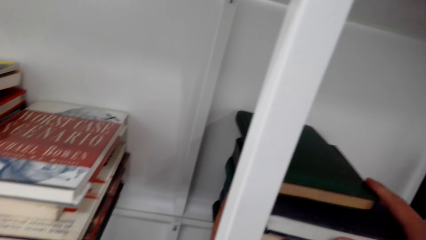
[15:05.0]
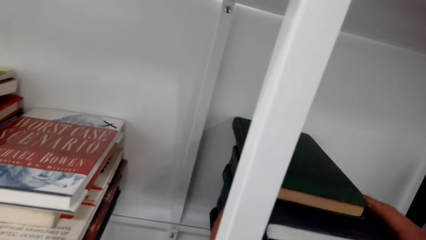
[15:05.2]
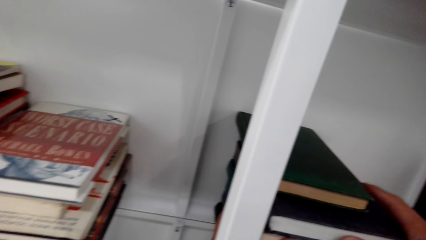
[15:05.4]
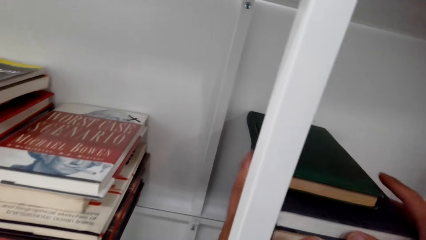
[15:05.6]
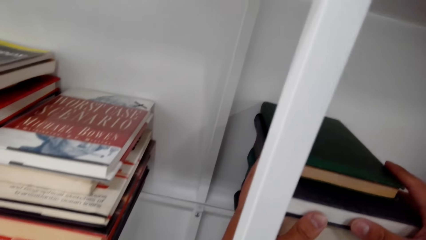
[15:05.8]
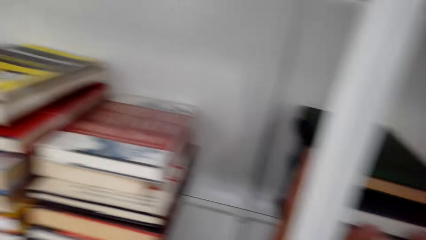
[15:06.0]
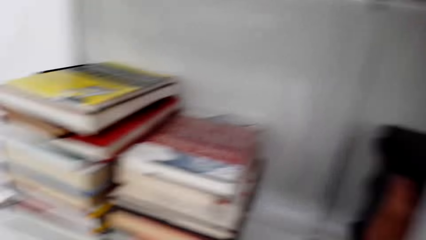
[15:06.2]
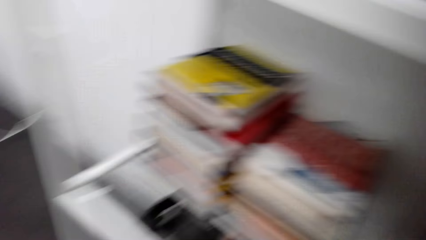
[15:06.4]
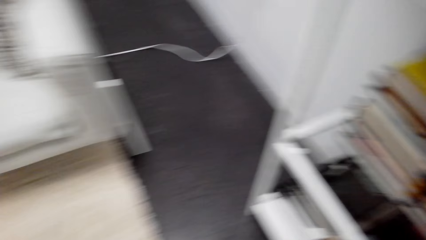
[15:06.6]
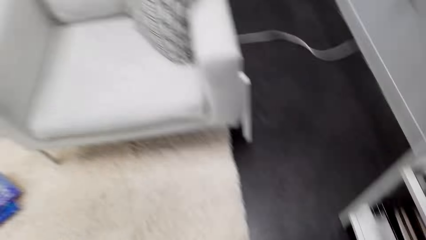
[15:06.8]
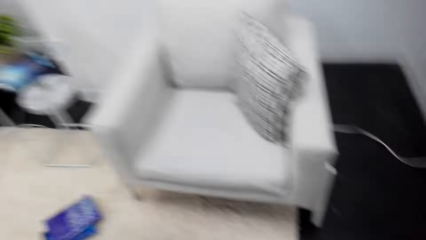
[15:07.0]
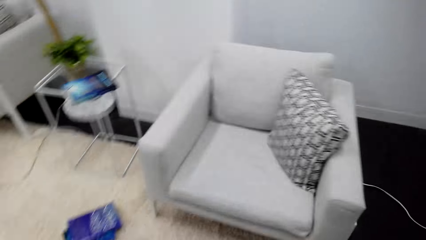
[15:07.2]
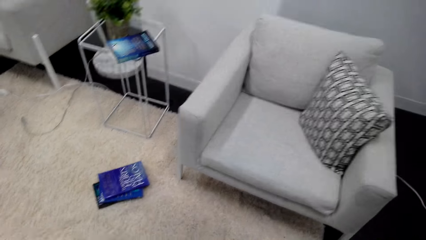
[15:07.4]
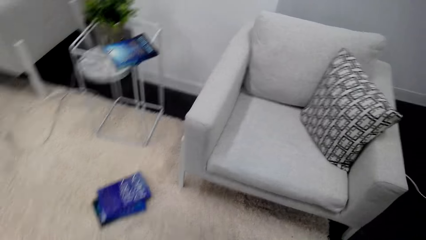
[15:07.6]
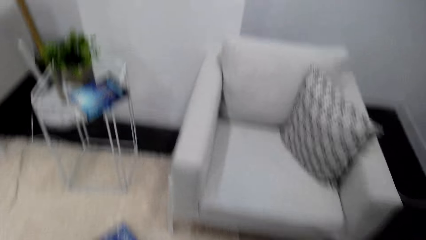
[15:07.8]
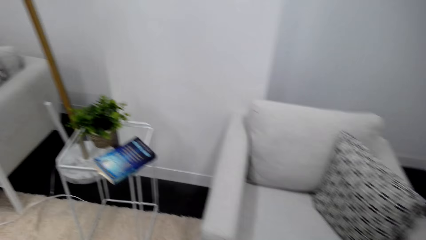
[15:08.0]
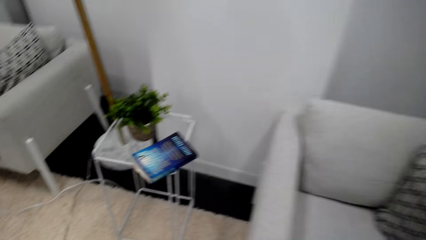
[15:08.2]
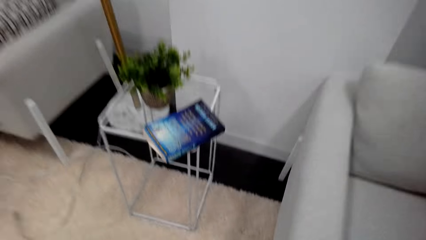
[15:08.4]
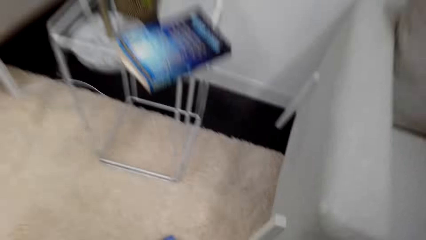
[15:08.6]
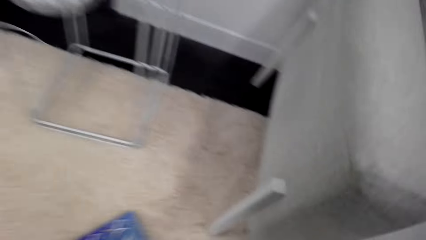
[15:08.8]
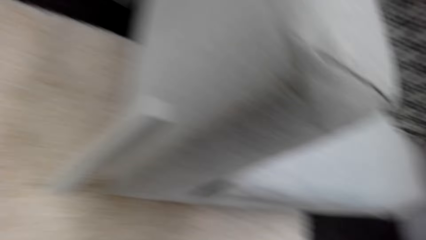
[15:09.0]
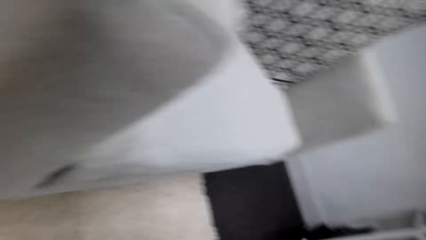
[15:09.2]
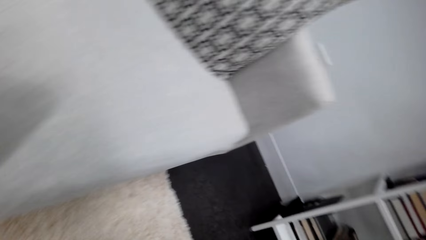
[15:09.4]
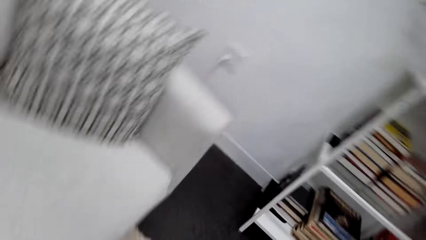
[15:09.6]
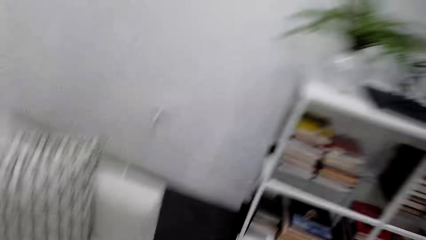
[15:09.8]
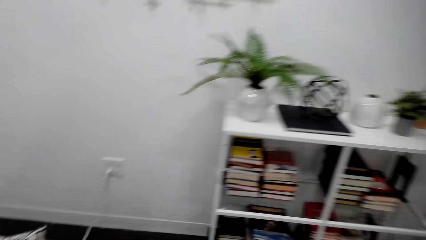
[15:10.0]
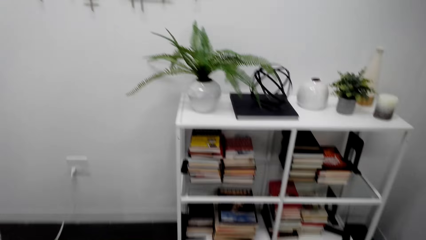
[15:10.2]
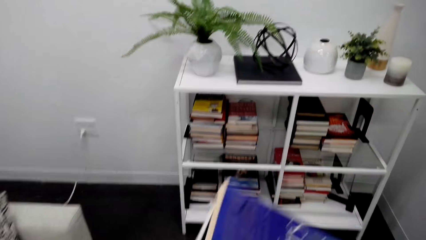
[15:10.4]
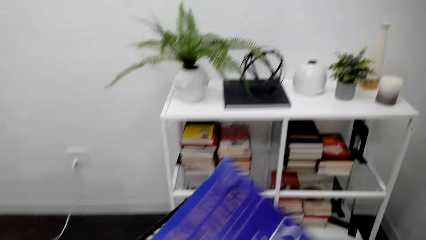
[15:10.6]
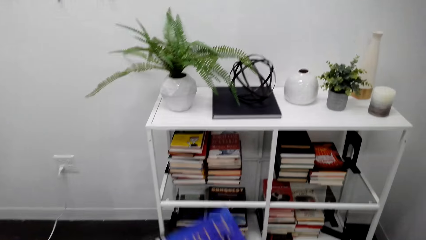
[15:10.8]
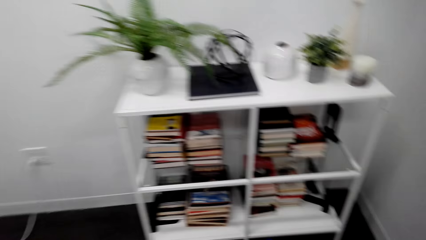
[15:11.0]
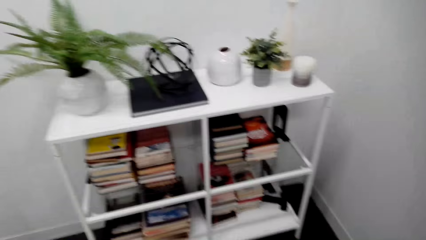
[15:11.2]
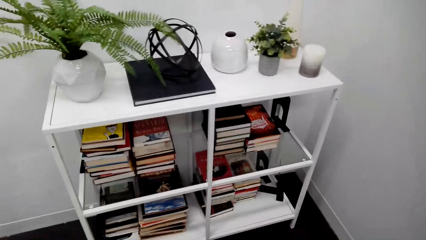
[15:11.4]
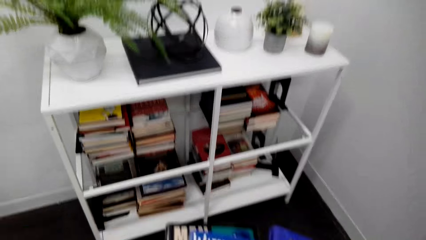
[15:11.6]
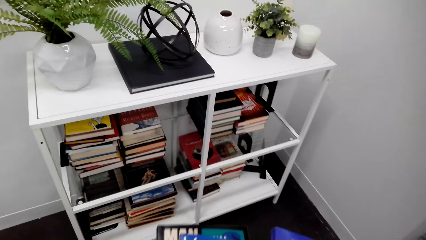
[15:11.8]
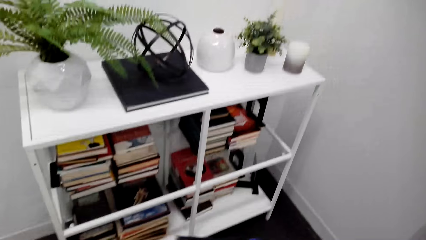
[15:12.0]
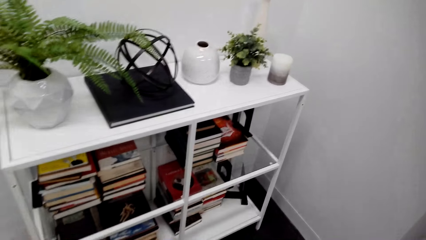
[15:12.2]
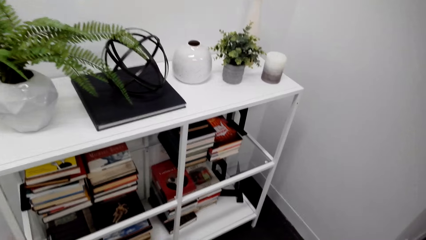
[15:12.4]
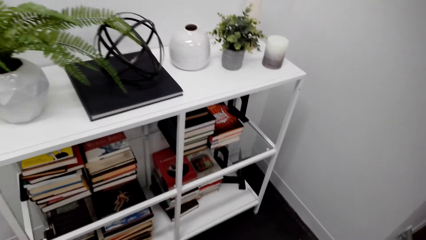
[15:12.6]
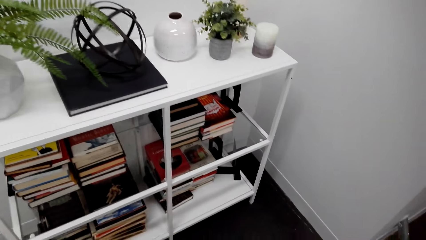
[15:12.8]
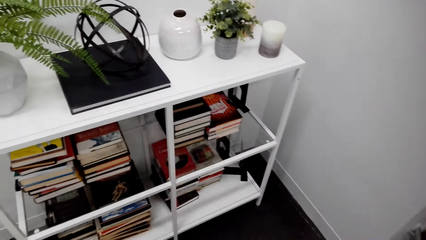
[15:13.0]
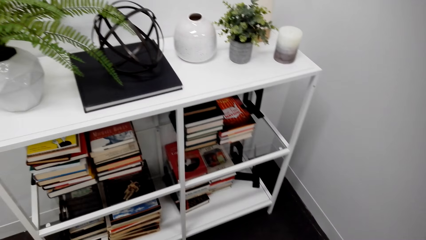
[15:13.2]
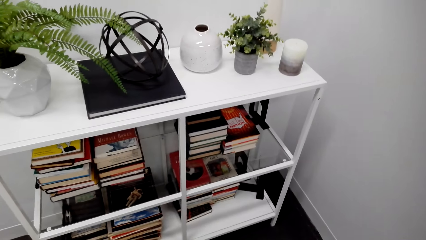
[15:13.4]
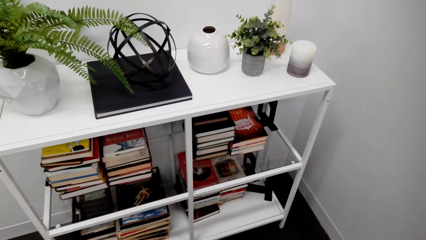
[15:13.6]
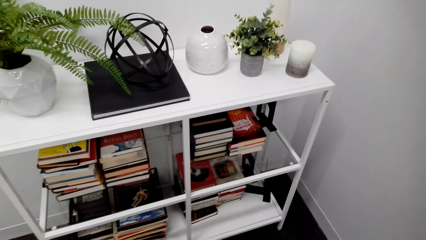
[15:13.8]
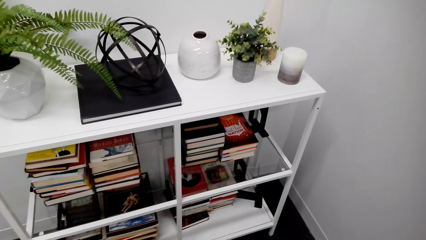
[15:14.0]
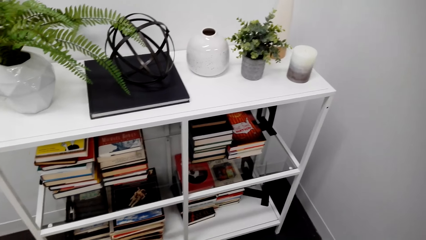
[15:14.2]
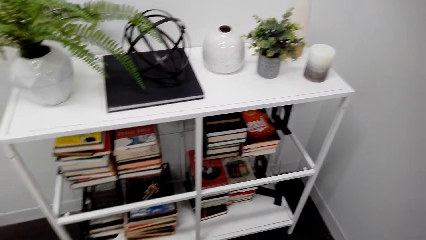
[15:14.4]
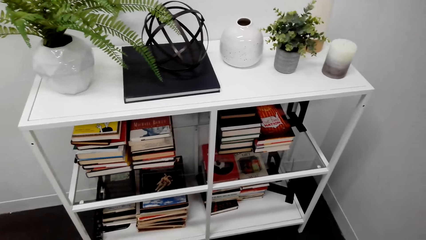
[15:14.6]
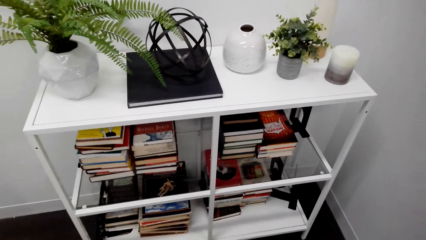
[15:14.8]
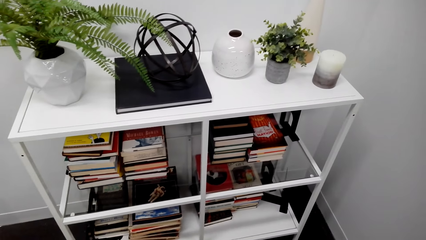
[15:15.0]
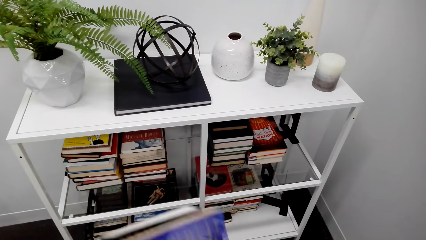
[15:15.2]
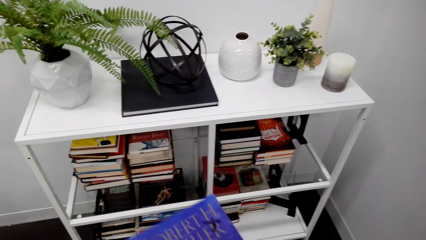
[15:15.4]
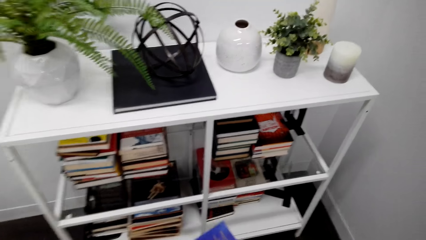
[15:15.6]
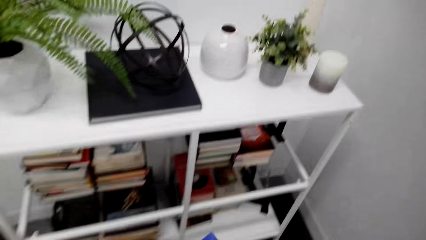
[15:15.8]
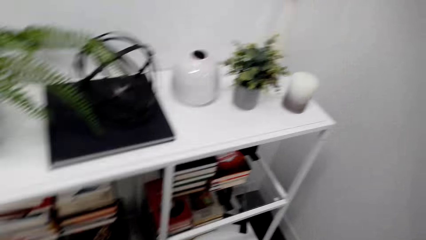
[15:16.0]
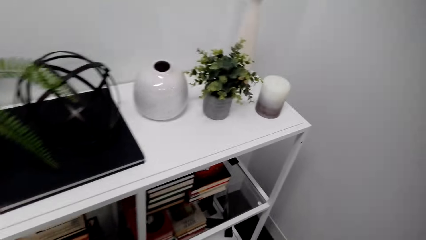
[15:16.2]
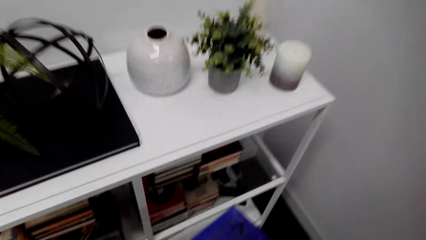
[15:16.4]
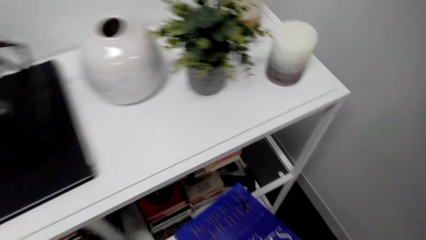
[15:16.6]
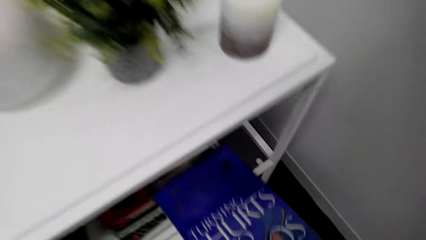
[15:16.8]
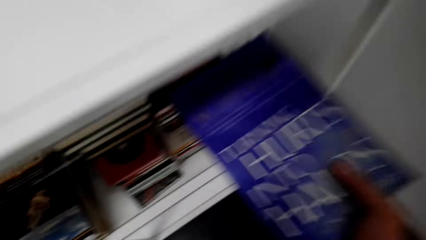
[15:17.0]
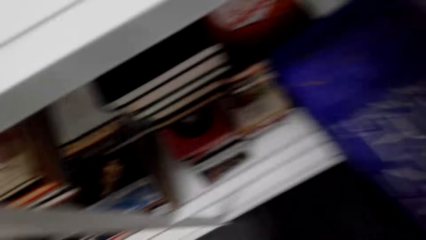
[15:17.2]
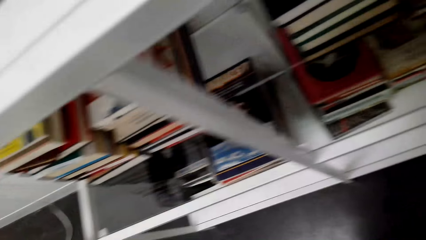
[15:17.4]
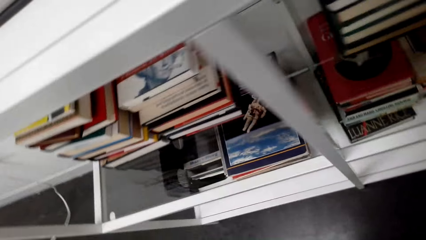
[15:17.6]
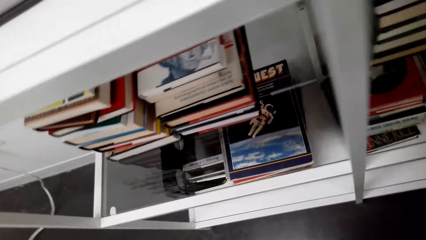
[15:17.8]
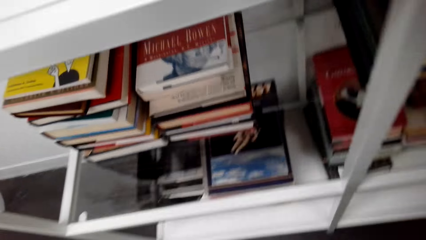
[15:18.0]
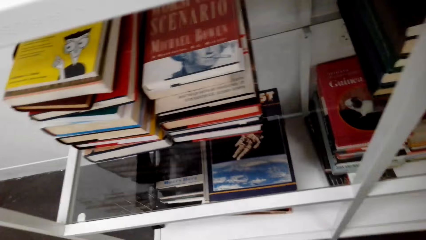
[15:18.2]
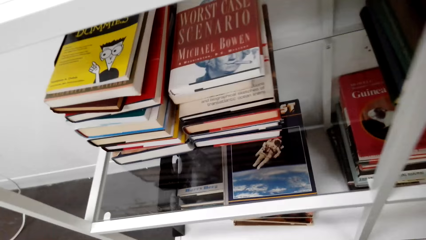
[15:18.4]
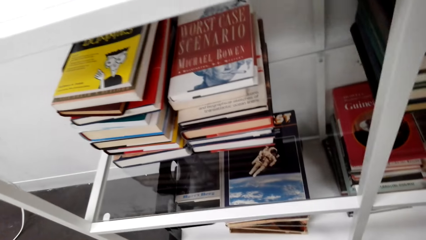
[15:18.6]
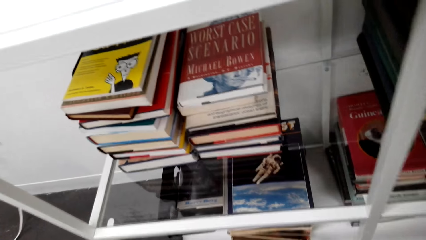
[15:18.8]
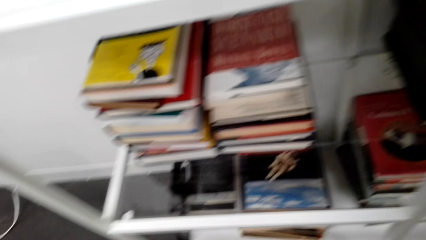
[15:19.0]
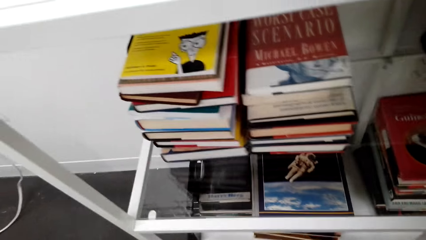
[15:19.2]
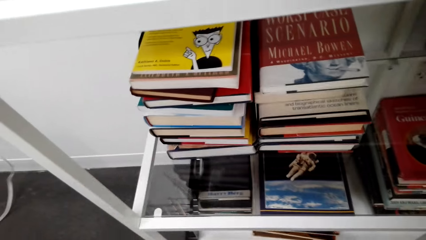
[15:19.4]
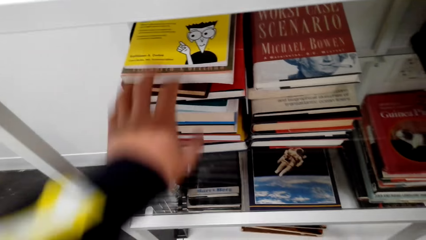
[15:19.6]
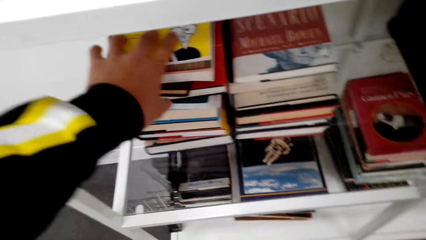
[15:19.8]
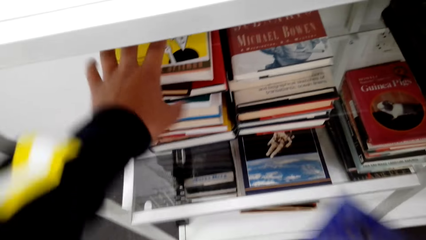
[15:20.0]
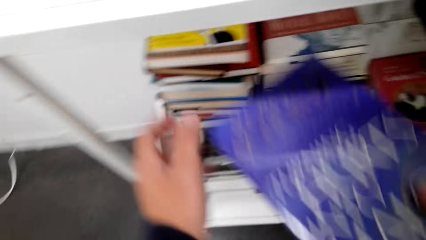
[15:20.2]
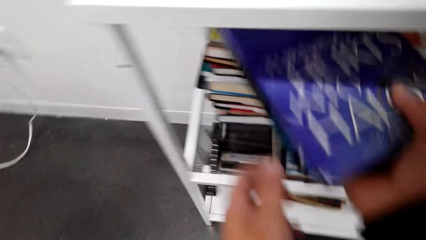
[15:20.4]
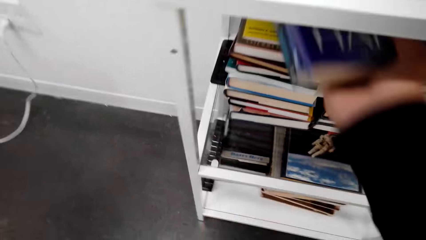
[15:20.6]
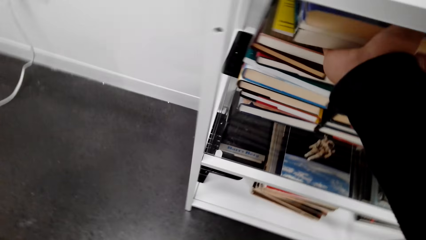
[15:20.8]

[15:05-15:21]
The camera wearer picks books.
